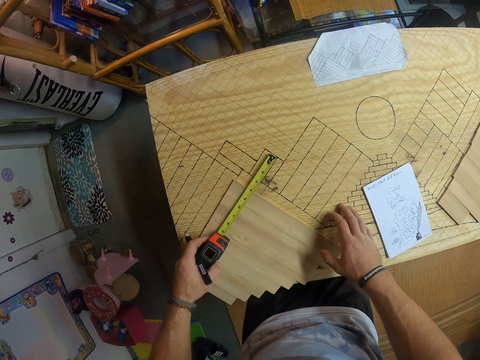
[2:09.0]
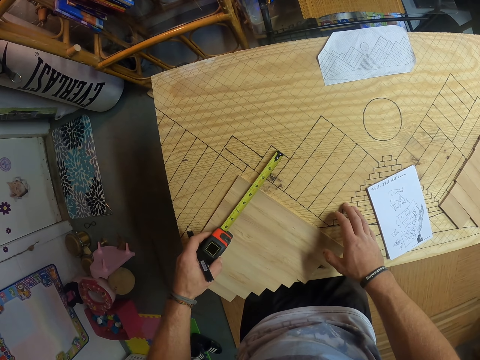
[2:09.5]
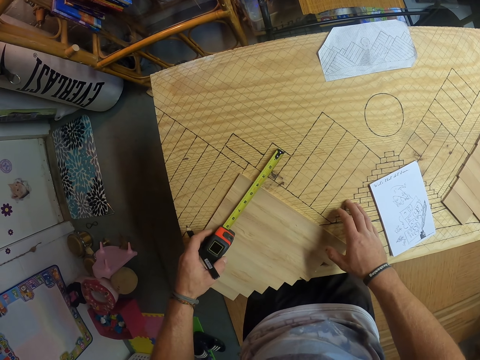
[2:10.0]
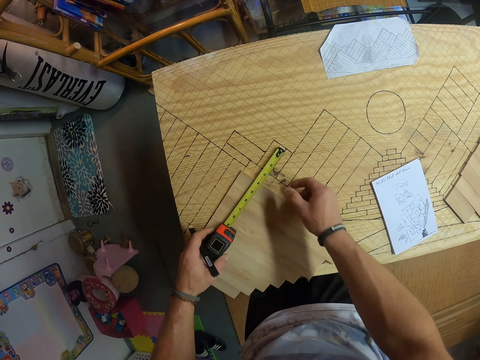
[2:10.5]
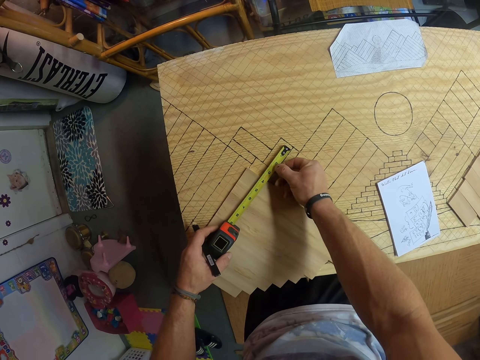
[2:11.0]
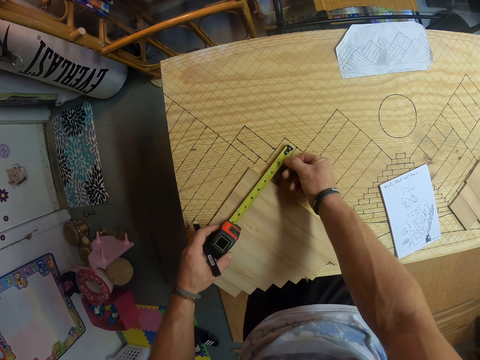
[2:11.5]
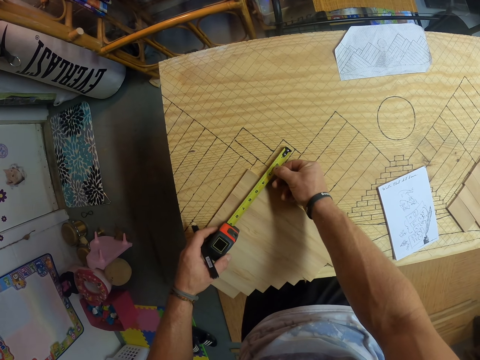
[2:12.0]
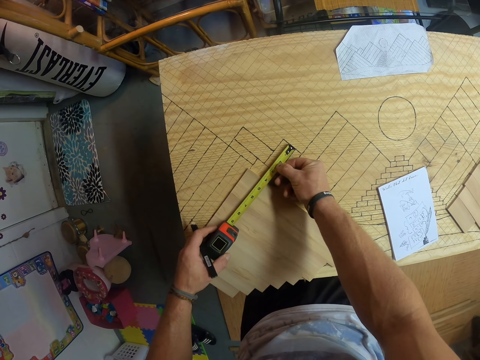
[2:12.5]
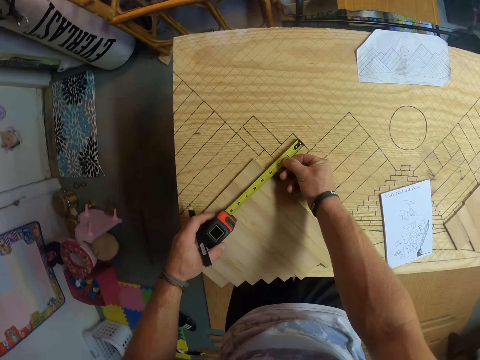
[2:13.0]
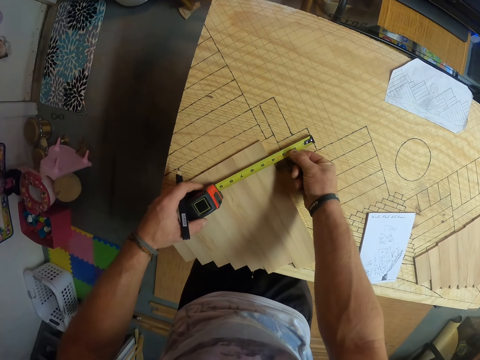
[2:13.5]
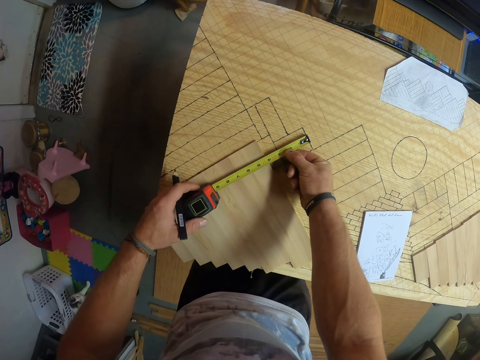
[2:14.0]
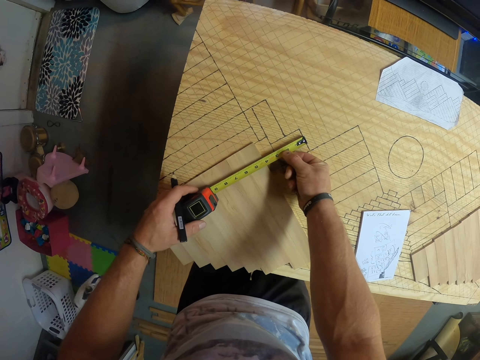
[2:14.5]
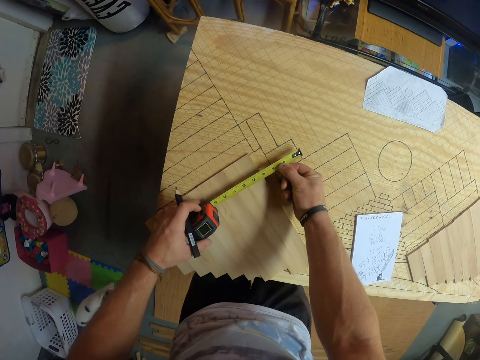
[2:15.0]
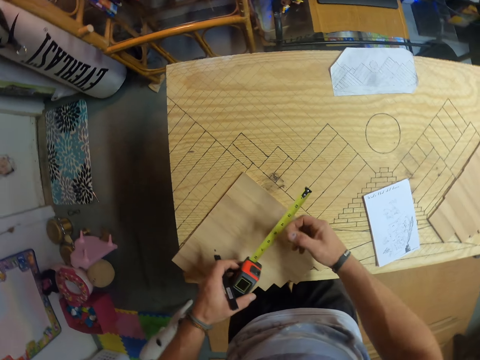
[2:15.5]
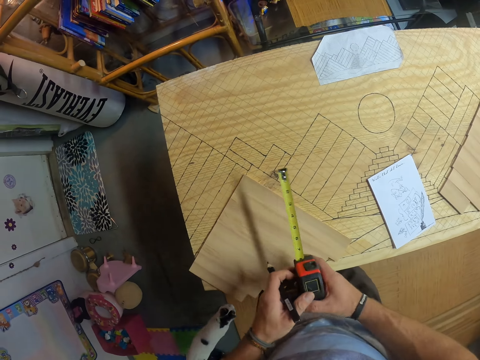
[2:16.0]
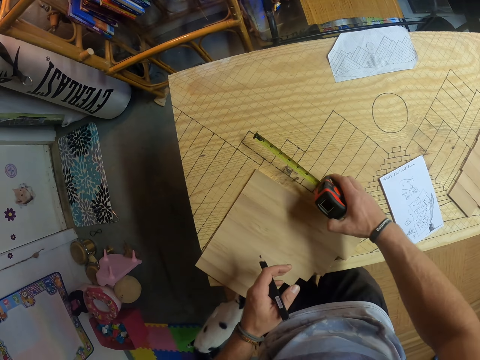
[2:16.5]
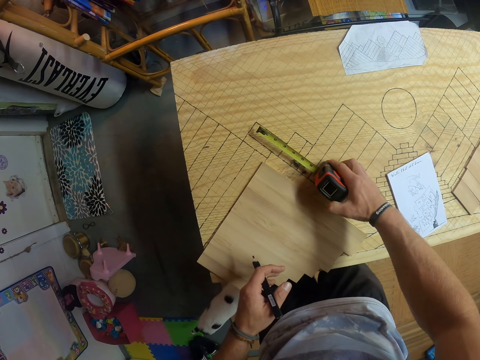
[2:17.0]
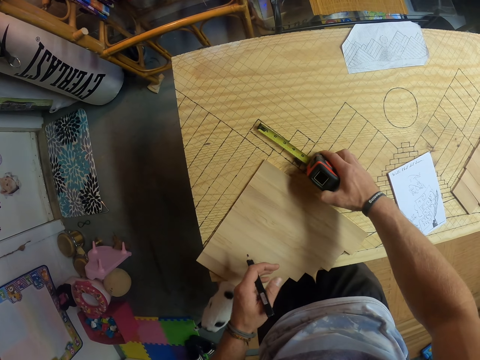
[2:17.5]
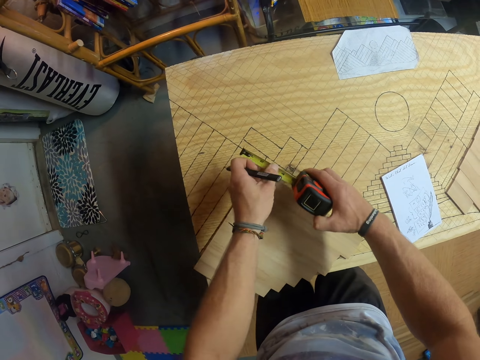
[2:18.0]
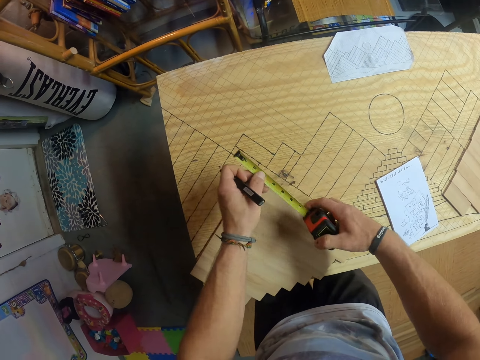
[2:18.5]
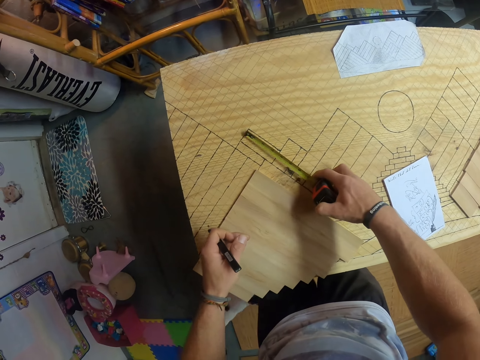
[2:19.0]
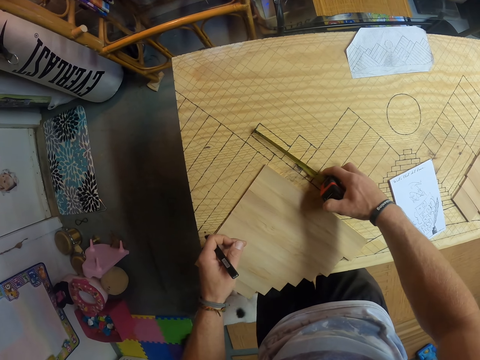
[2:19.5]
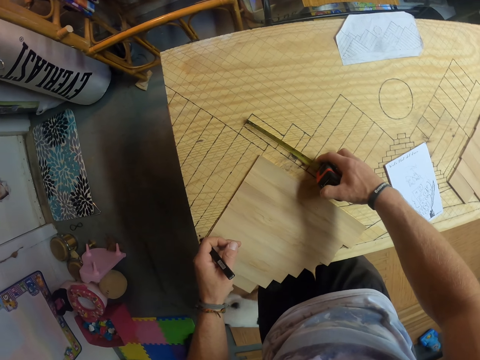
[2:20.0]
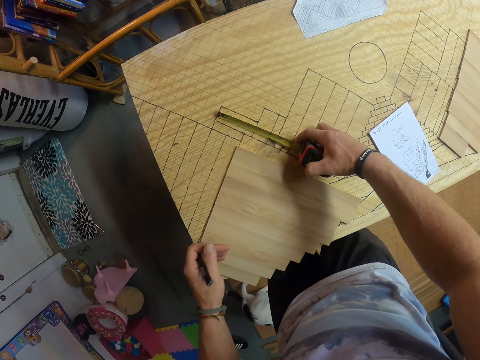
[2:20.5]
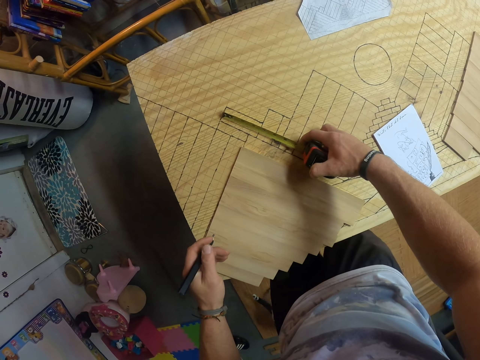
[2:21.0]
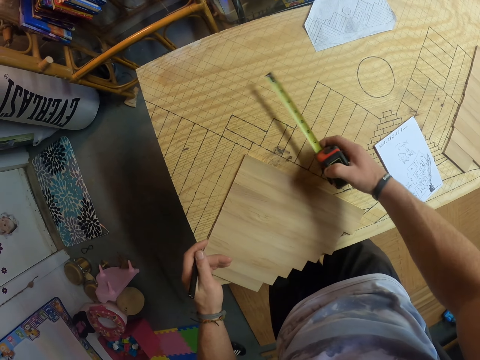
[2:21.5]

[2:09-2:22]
The camera wearer adjusts the tape measure in his left hand with his right hand. A cat plays around the camera wearer. The camera wearer passes the tape measure in his left hand to his right hand. He holds the measuring tape. He measures the bamboo board with the tape measure in his right hand. He adjusts the tape measure in his right hand with his left hand. He measures the bamboo board with the tape measure in his right hand.

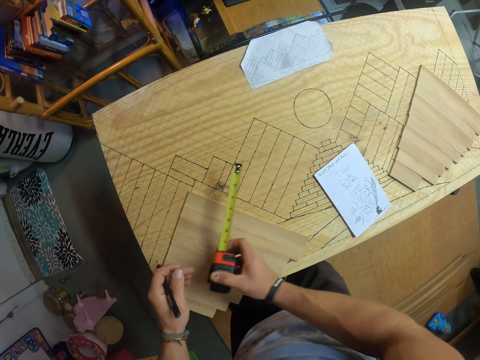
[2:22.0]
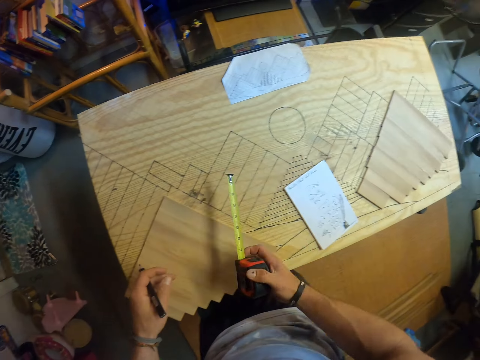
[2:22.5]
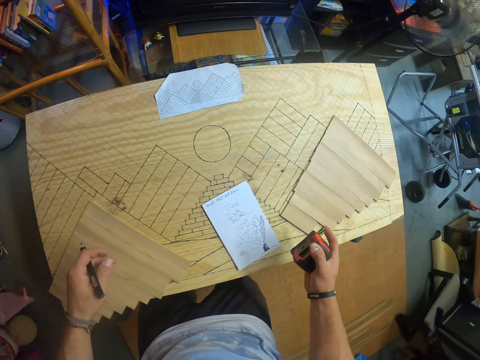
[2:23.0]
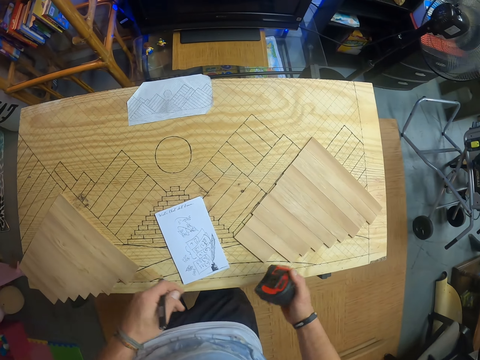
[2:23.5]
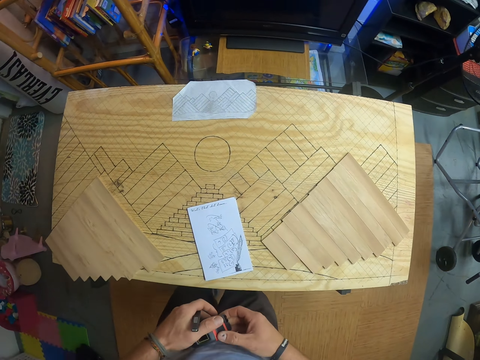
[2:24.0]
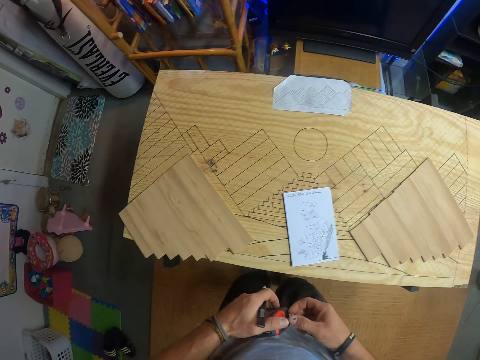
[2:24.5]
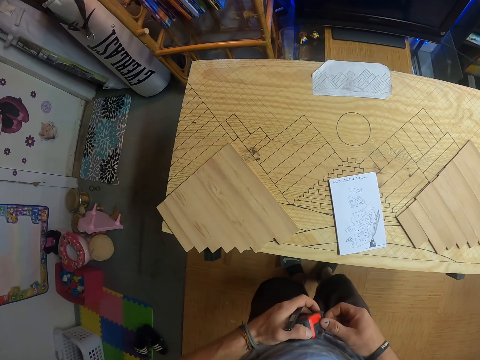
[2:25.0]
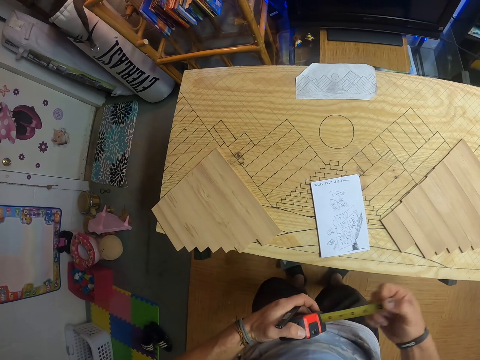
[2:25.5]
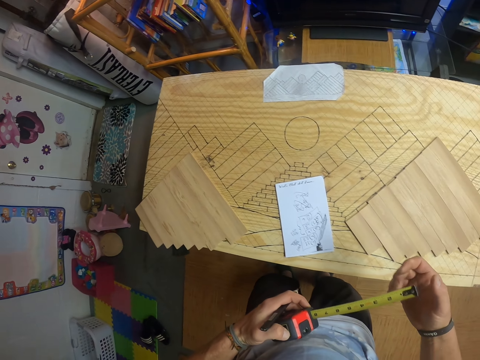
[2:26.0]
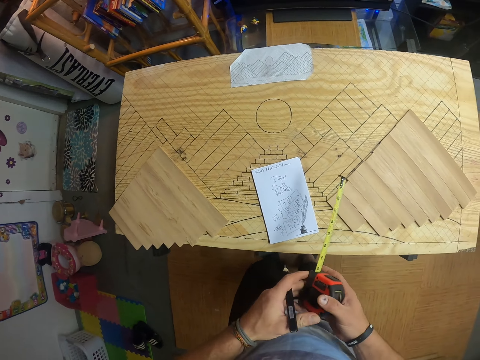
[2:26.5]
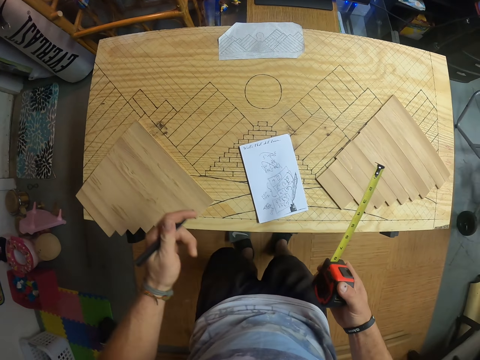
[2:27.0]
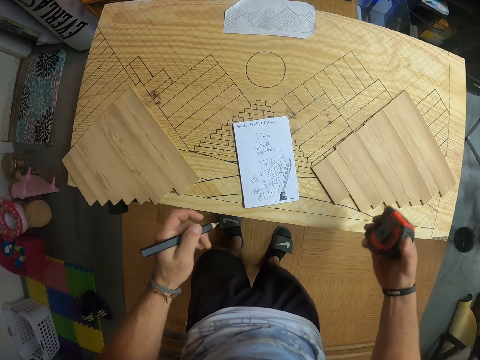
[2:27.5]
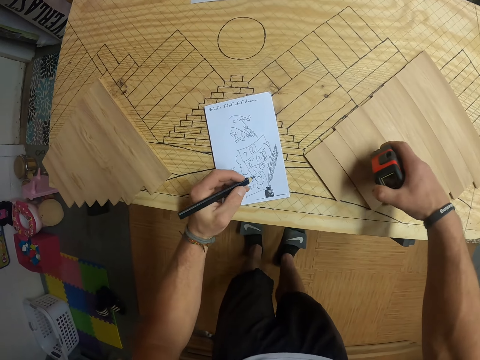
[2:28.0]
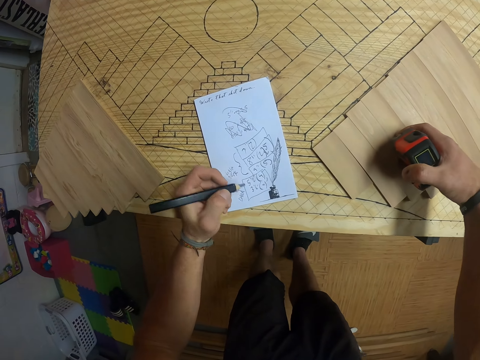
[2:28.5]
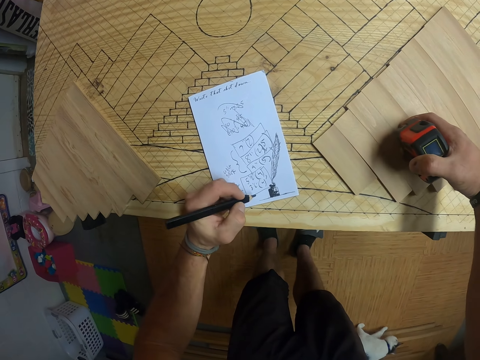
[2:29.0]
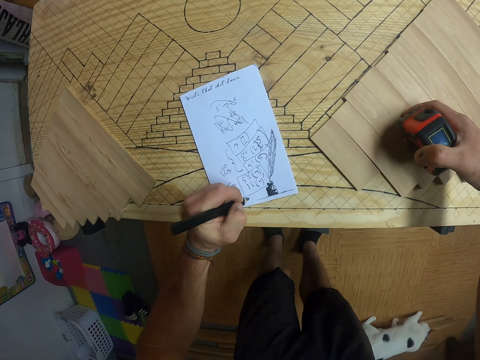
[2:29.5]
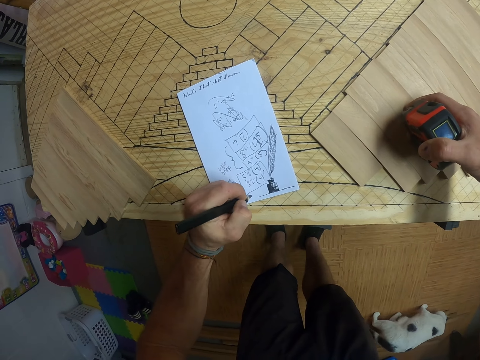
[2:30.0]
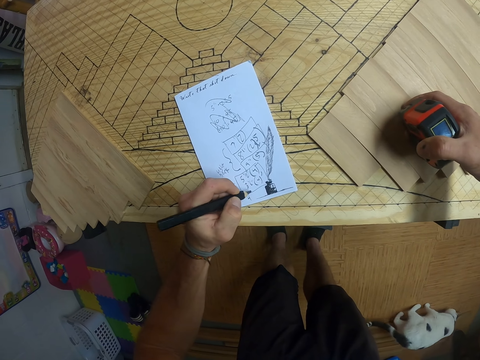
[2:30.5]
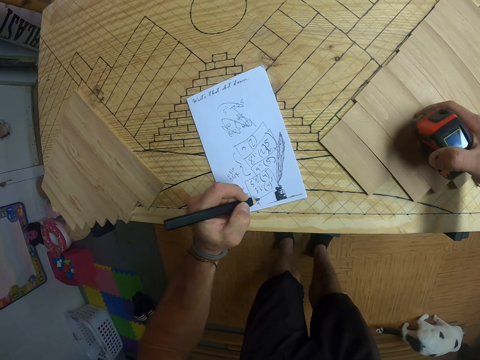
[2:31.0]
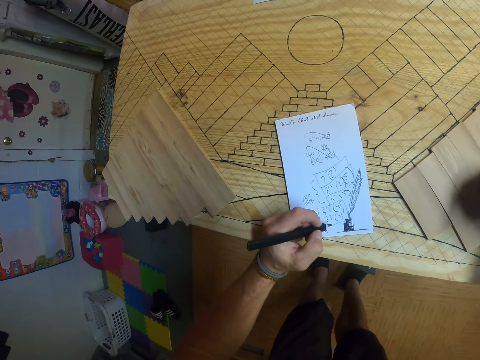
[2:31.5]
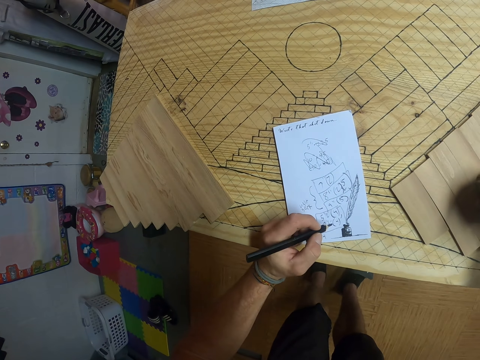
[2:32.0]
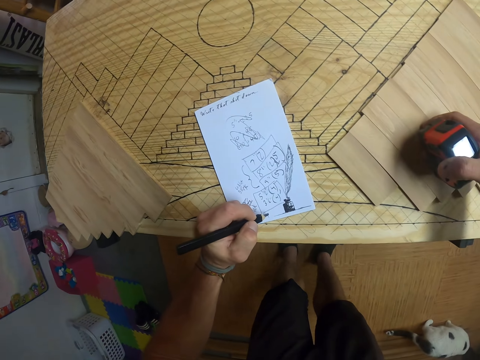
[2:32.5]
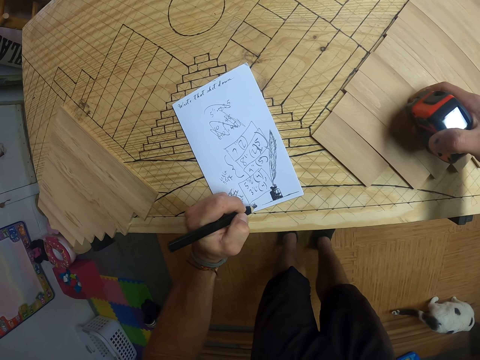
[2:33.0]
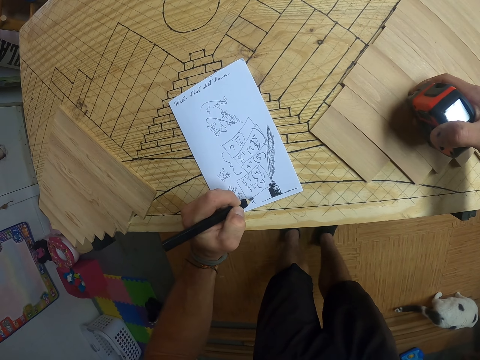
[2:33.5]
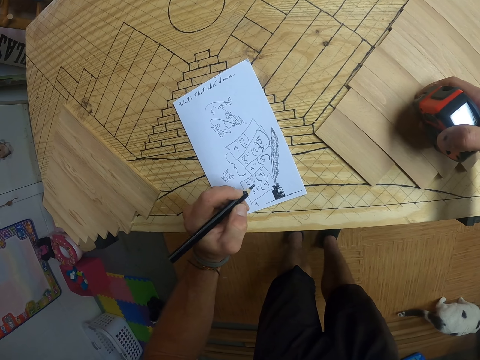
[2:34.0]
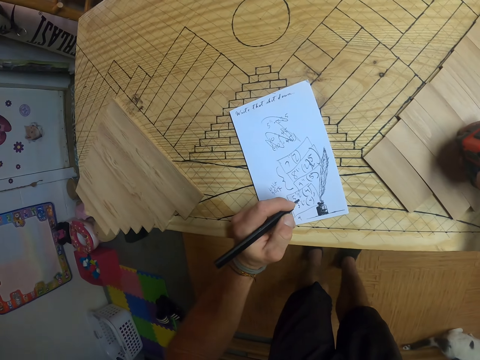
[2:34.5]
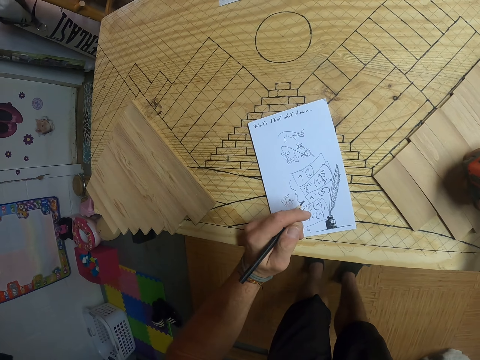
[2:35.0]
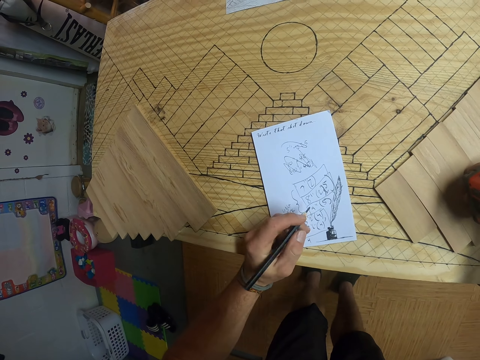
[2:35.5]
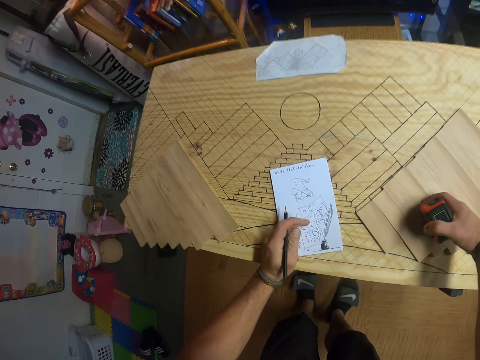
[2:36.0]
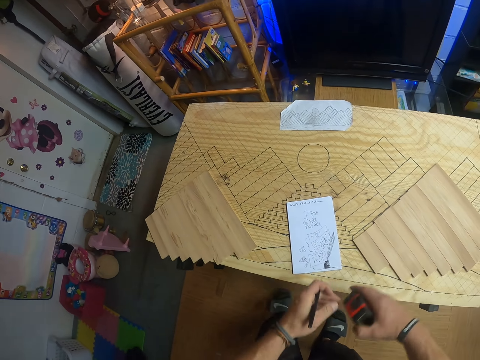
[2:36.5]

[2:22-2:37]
The camera wearer presses the retraction speed brake on the tape measure with his right hand. He passes the tape measure in his right hand to his left hand. He pulls out the tape measure in his left hand with his right hand. He passes the tape measure in his left hand to his right hand. He presses the retraction speed brake on the tape measure with his right hand. He places his right hand on the wood. He writes on the paper with the pencil in his left hand.
